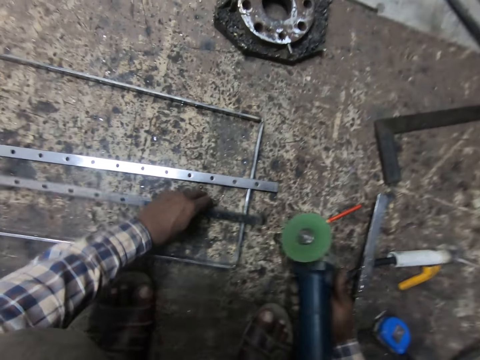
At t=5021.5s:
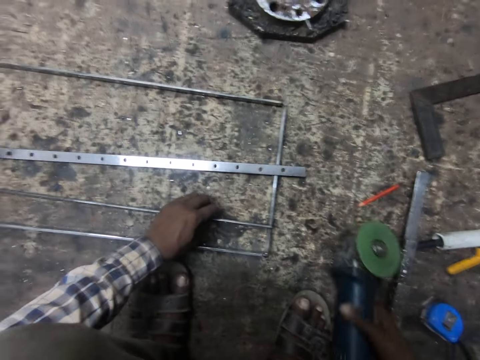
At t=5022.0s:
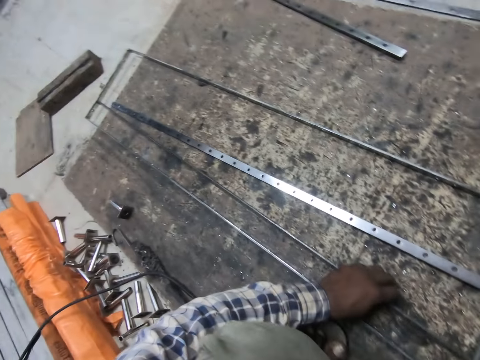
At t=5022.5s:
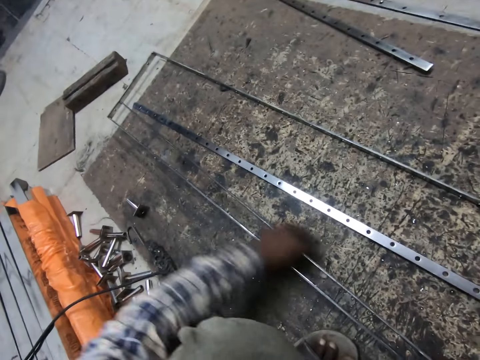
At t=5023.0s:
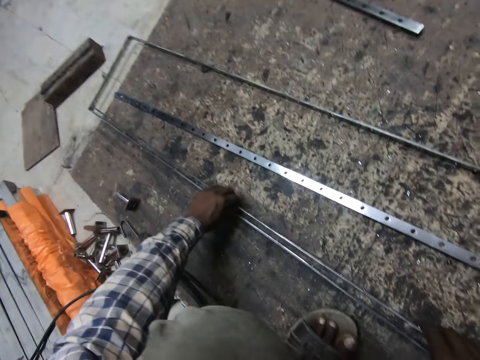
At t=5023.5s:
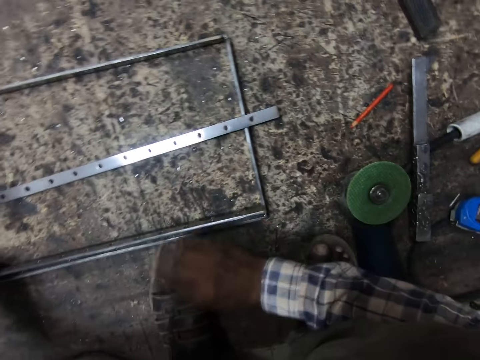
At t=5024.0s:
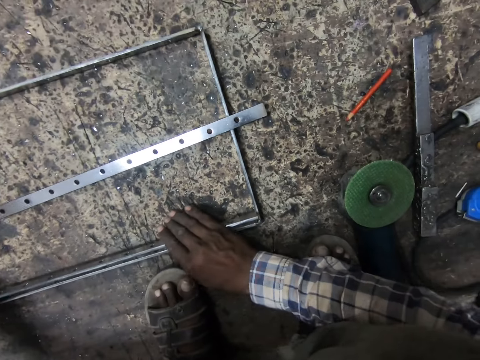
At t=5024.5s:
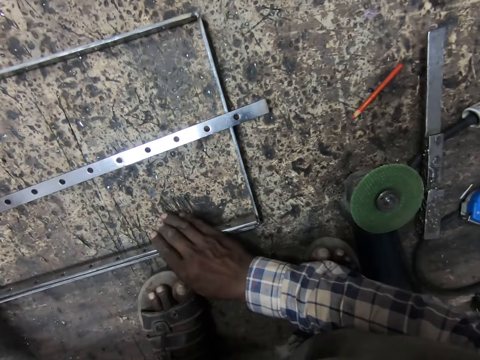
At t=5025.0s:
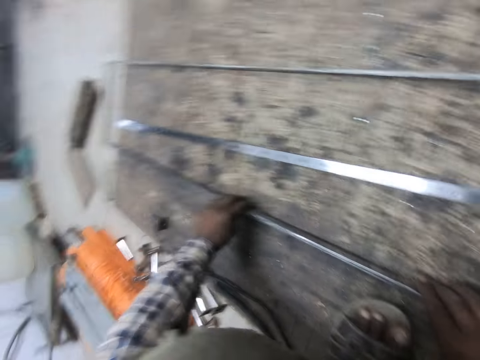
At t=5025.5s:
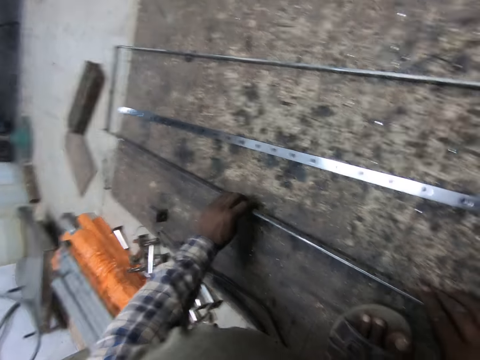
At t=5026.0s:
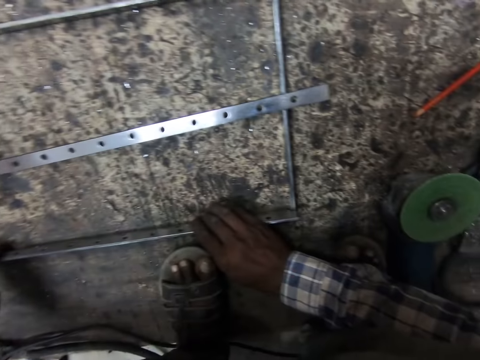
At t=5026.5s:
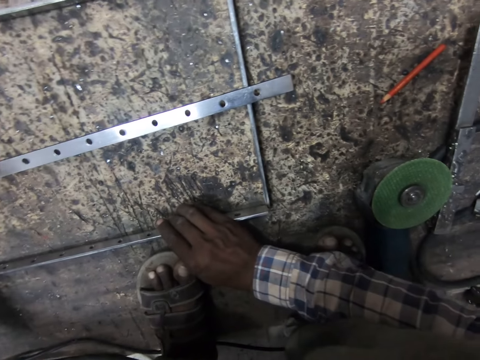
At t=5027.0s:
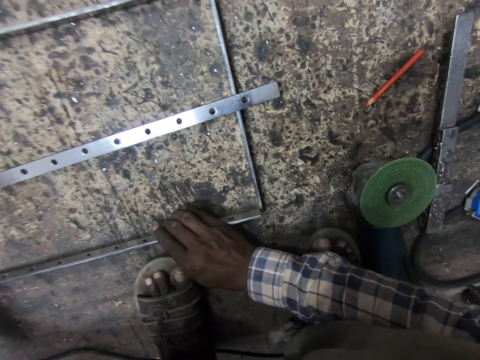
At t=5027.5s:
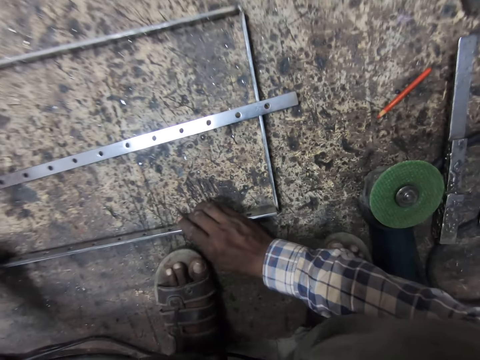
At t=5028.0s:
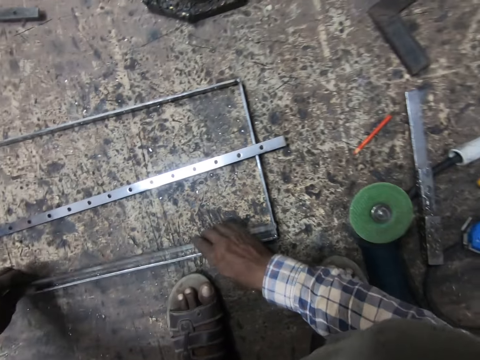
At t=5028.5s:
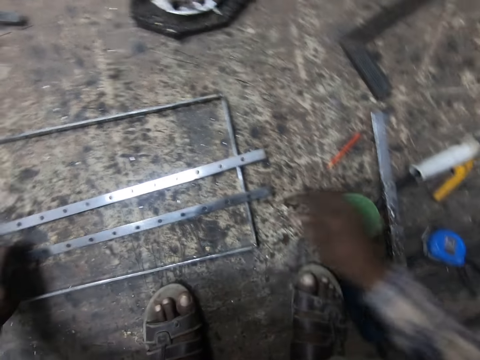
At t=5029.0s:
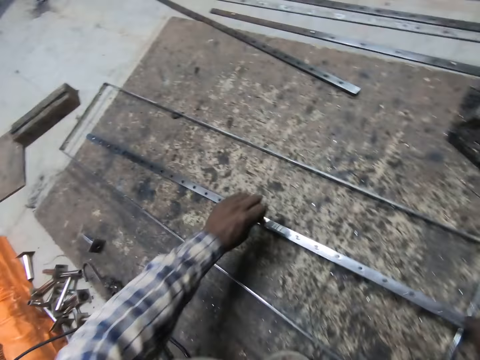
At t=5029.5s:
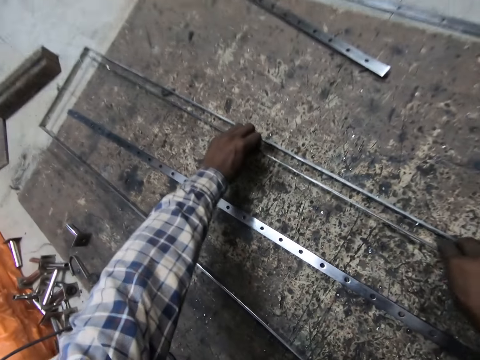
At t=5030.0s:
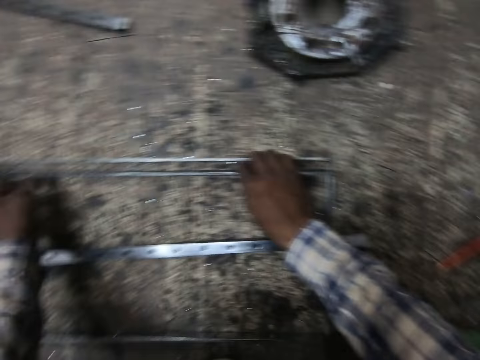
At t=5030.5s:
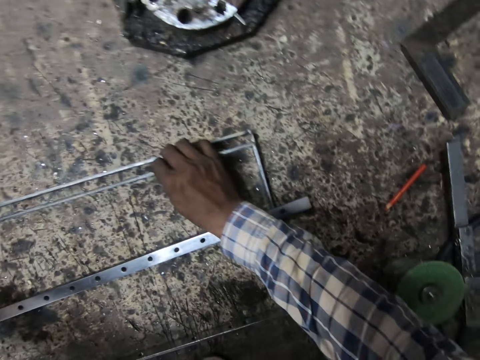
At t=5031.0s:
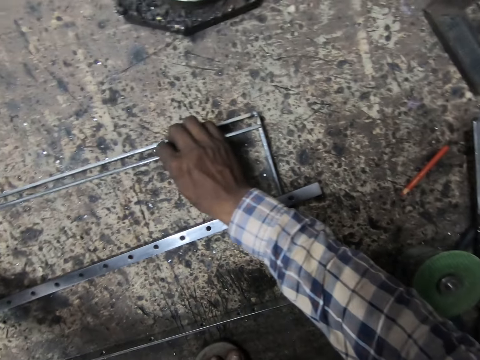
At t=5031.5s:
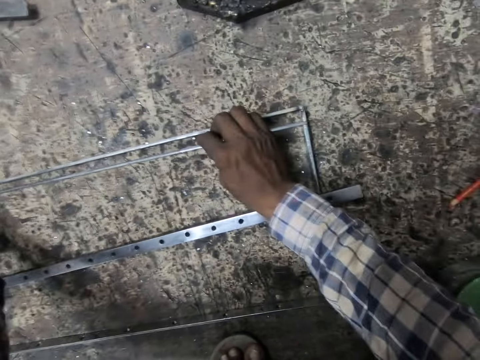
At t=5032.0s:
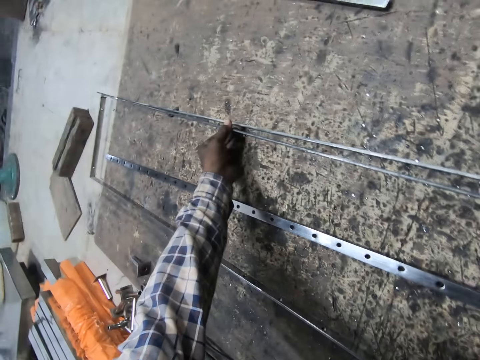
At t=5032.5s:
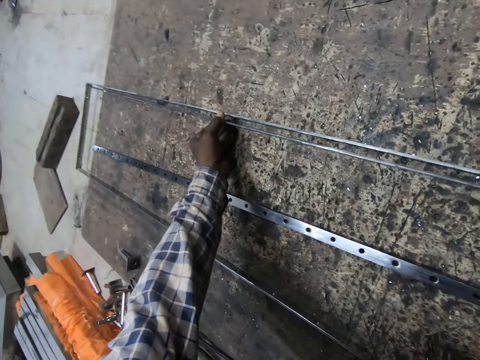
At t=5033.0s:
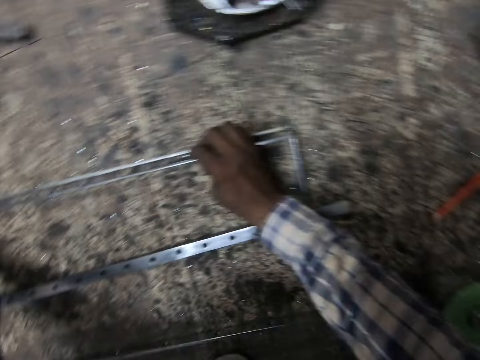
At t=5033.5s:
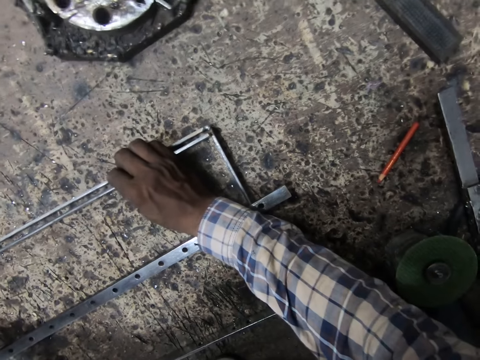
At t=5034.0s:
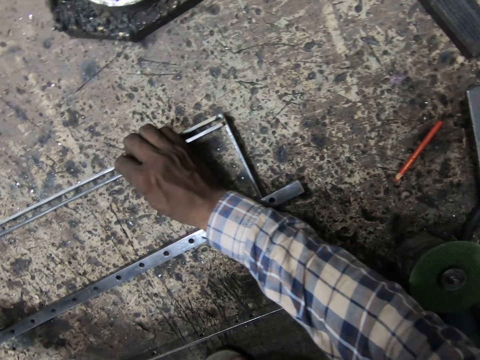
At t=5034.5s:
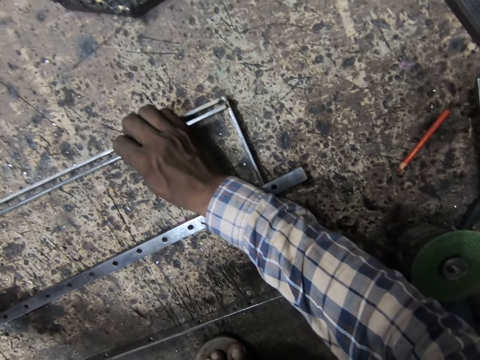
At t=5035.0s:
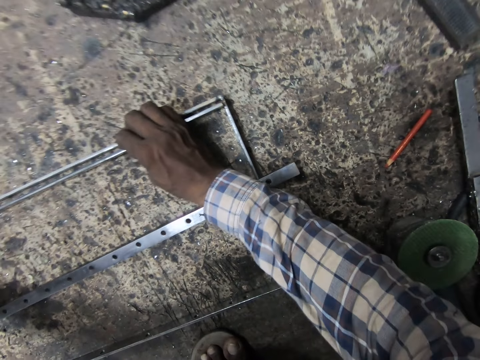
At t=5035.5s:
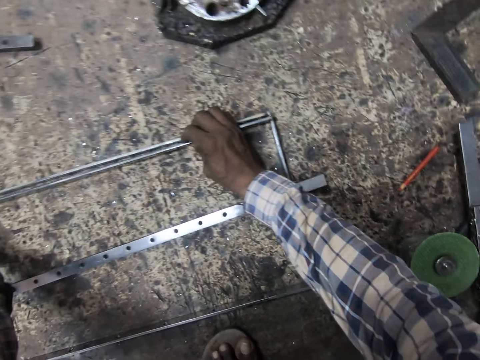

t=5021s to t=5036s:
The camera wearer drops the grinder. They try aligning the metals with the welded metal. They fix the metal.

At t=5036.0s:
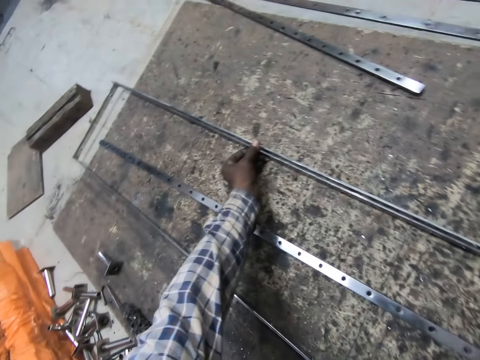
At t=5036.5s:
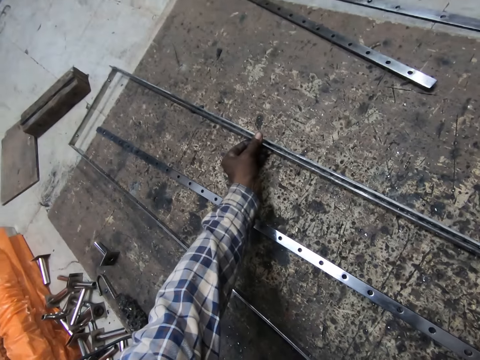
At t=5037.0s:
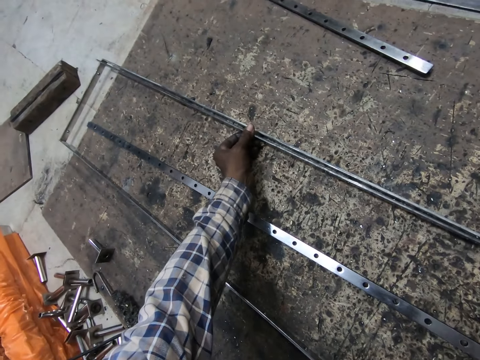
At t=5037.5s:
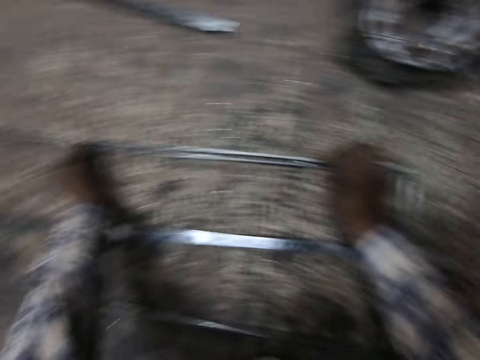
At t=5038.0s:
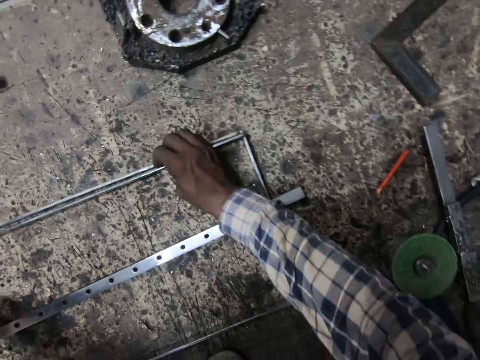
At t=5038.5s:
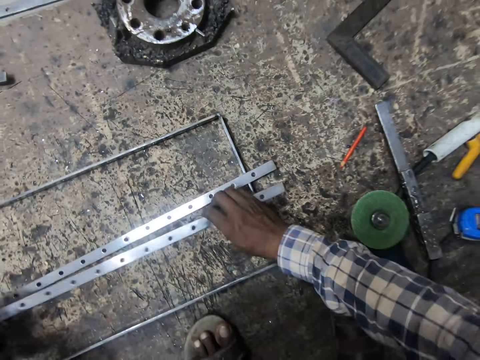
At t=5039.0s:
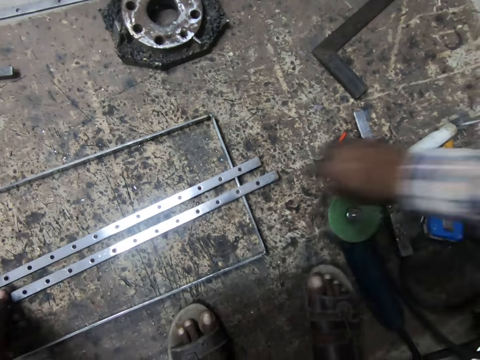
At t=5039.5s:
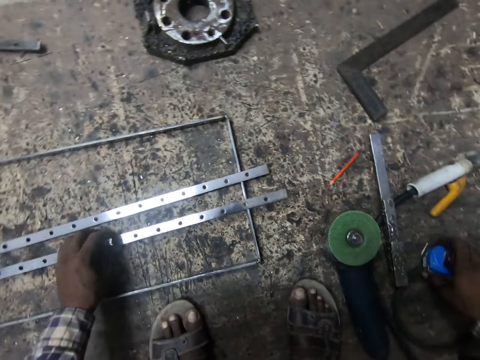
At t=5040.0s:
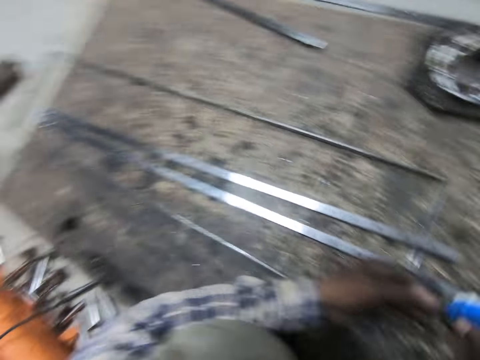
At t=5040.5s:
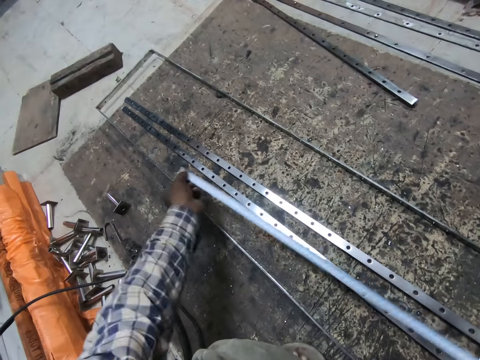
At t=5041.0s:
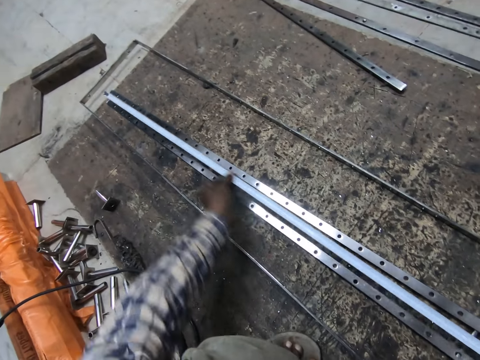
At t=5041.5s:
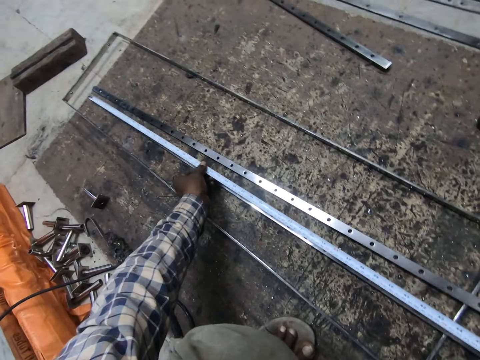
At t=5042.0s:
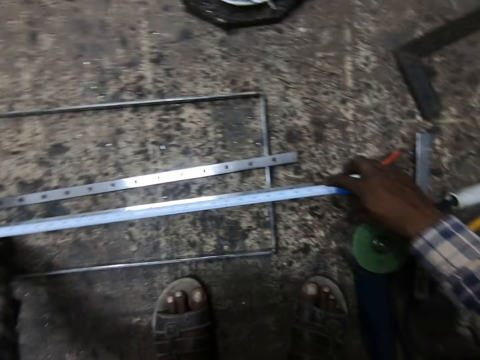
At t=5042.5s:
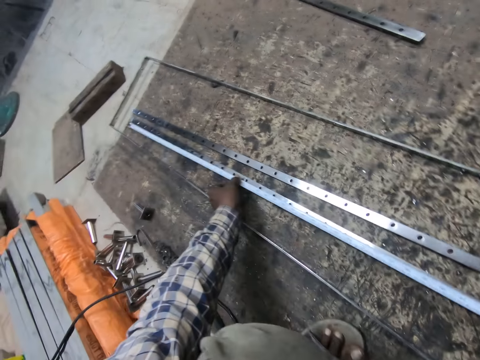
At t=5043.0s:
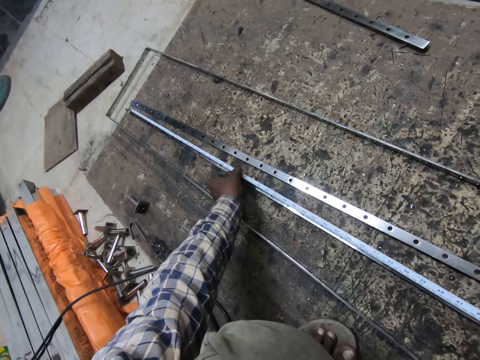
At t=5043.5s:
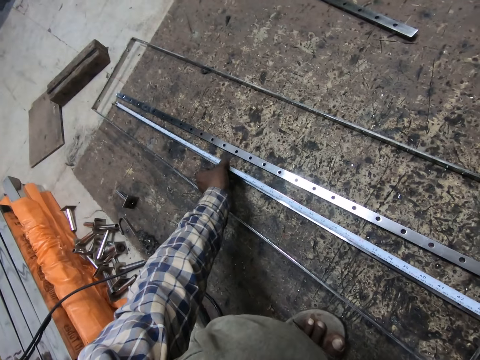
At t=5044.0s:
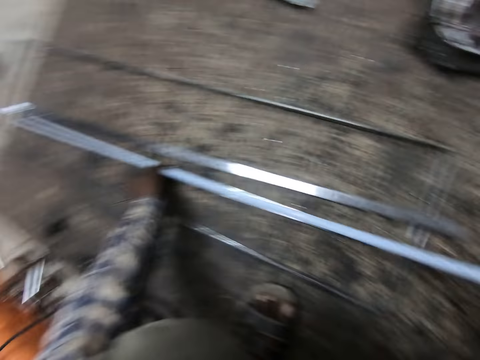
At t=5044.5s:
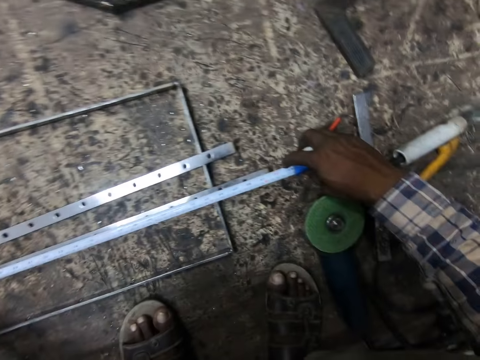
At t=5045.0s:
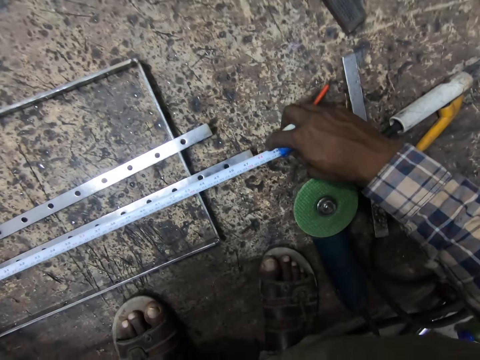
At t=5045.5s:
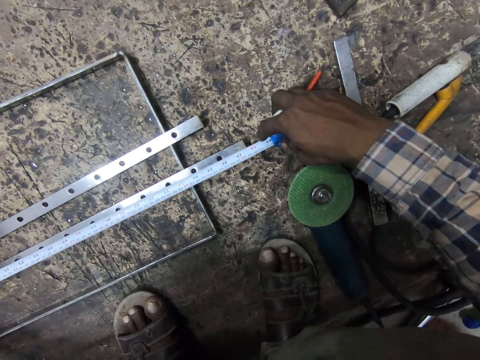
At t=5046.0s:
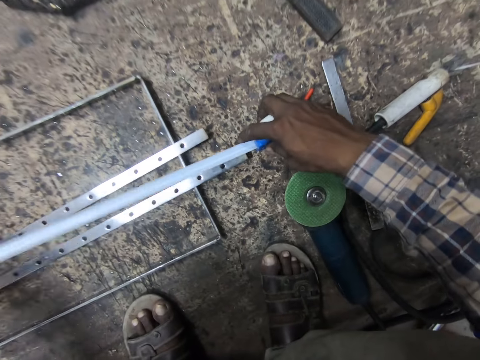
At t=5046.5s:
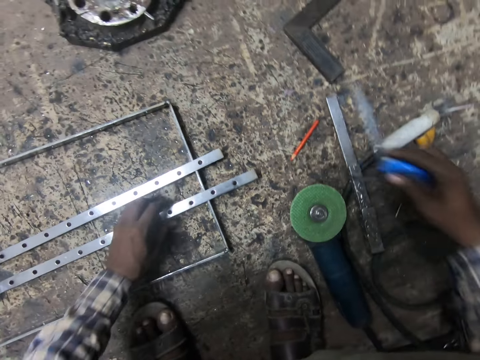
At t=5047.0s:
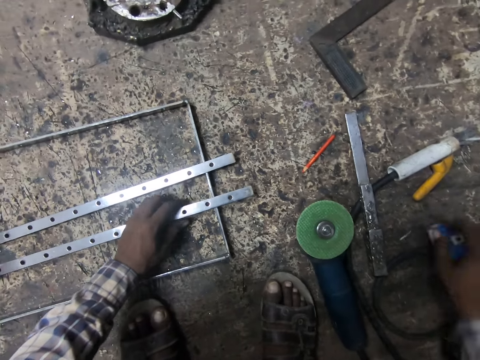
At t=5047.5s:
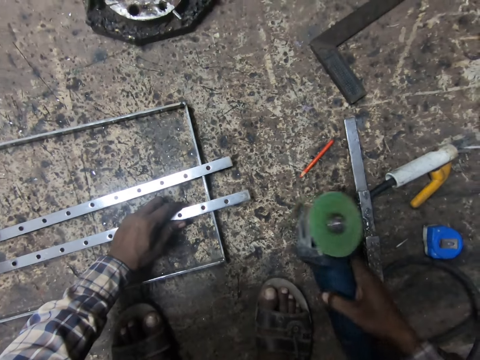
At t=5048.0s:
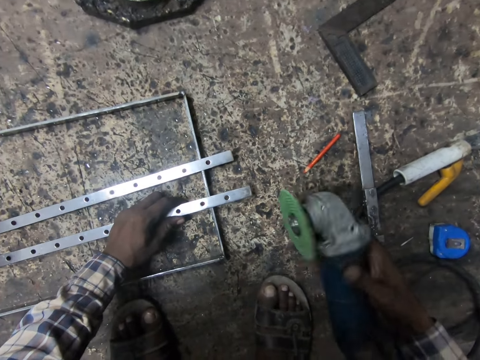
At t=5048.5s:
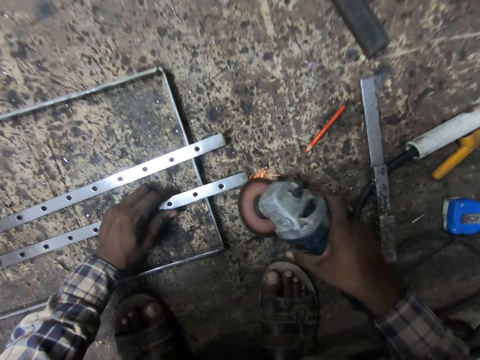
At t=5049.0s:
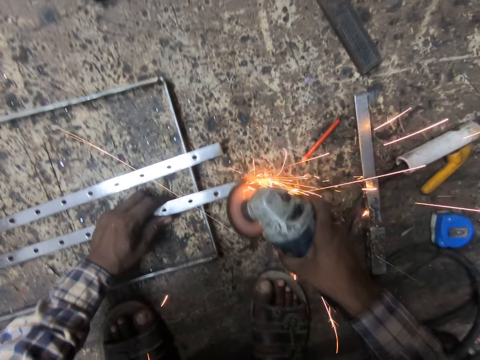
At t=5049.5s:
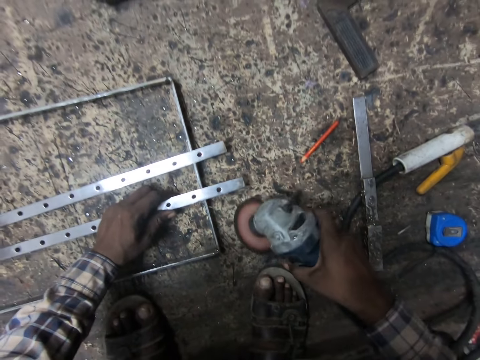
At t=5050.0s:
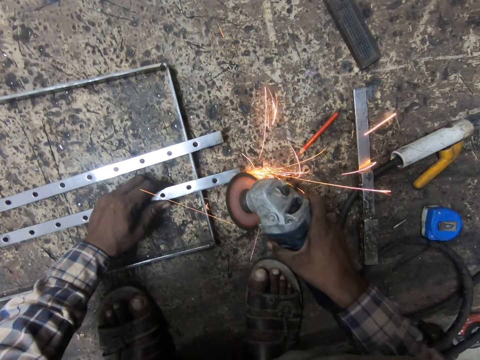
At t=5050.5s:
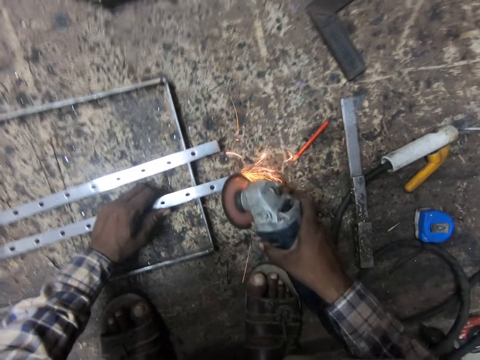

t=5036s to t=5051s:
The camera wearer puts the metal beside the other metal on the welded metal. He picks up the measuring tape from the wooden slab with his right hand. He pulls out the tape rule from the measuring tape. He measures one of the metals on the welded metal with the measuring tape. He drops the measuring tape on the wooden slab with his right hand. He picks up the angle grinder from the wooden slab with his right hand. He polishes the edge of the metal with the angle grinder.
